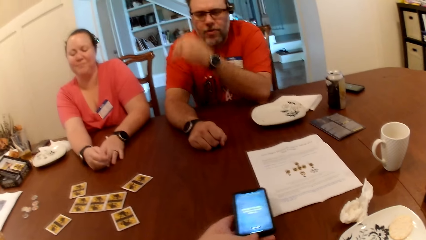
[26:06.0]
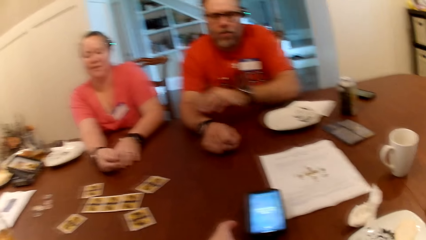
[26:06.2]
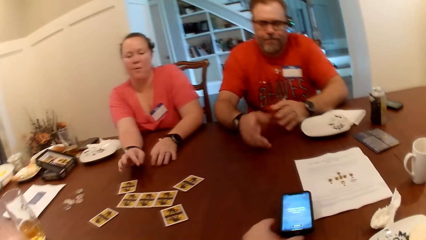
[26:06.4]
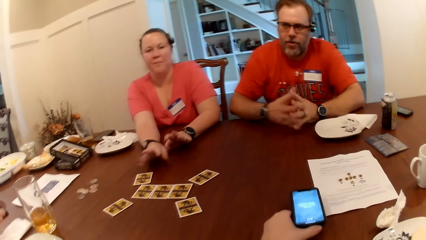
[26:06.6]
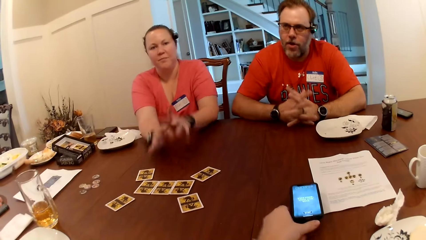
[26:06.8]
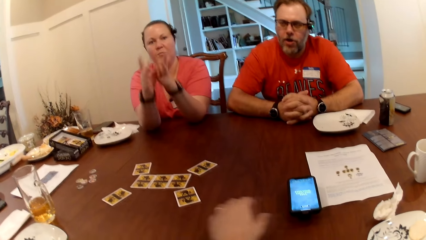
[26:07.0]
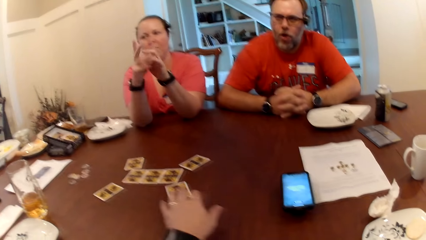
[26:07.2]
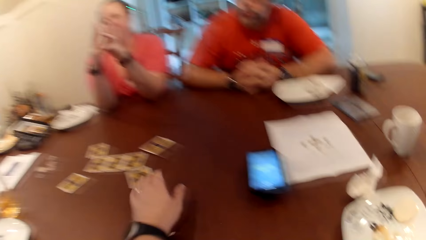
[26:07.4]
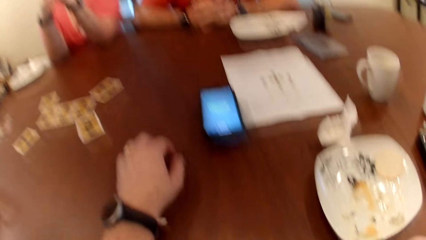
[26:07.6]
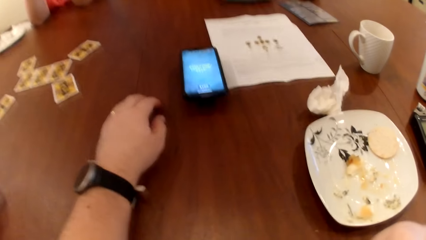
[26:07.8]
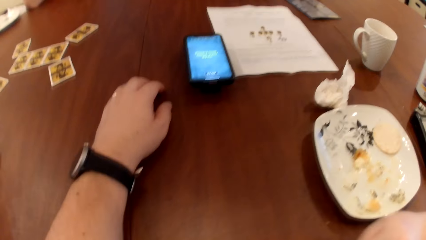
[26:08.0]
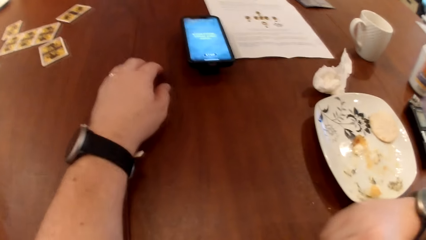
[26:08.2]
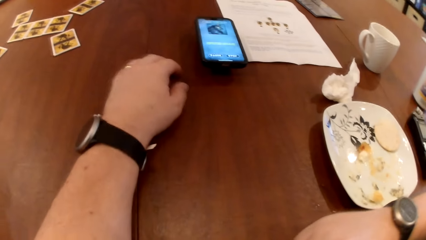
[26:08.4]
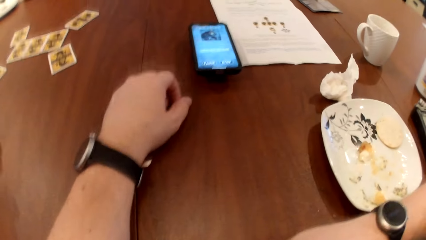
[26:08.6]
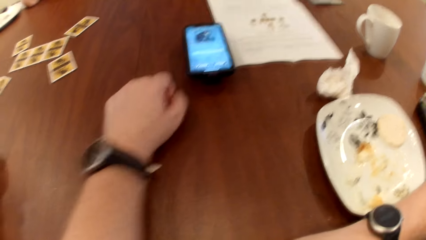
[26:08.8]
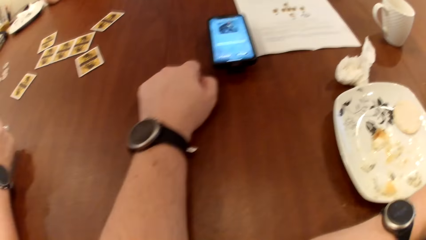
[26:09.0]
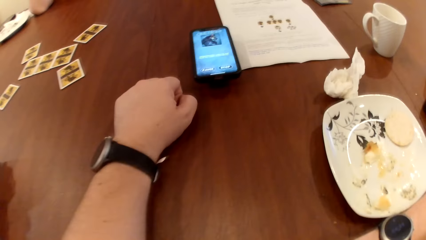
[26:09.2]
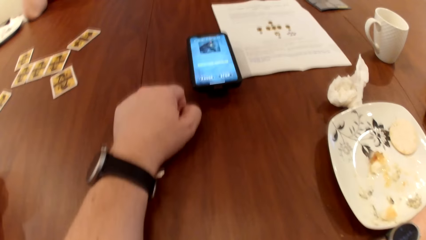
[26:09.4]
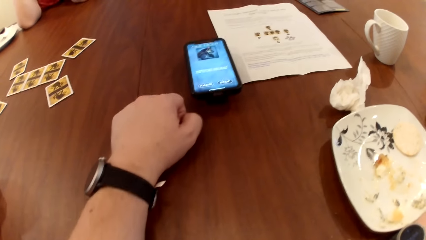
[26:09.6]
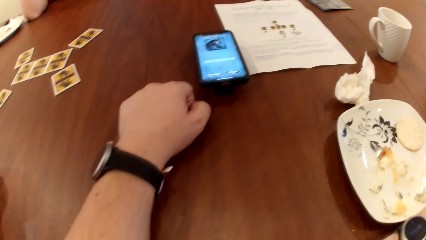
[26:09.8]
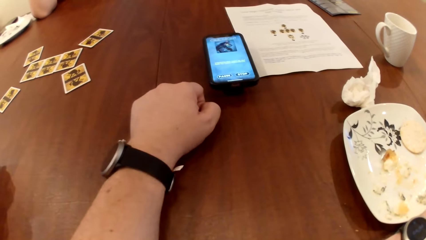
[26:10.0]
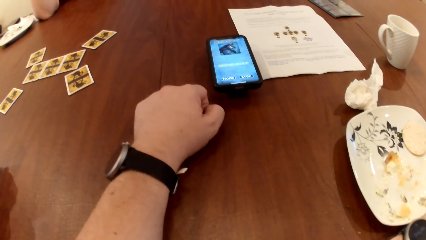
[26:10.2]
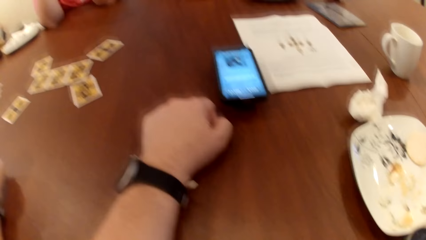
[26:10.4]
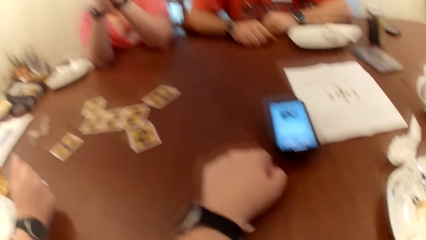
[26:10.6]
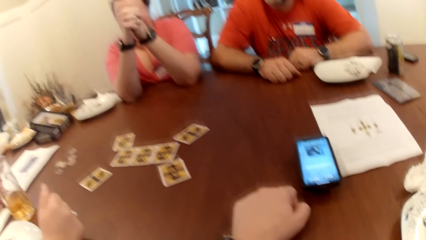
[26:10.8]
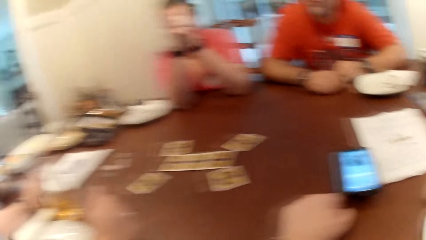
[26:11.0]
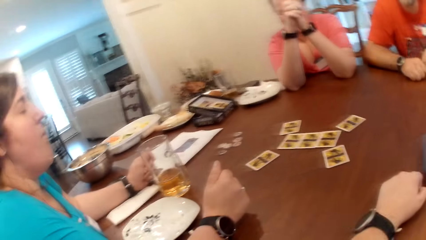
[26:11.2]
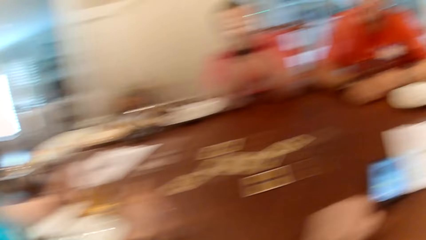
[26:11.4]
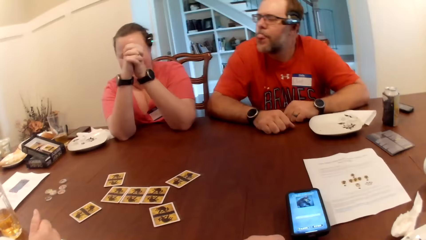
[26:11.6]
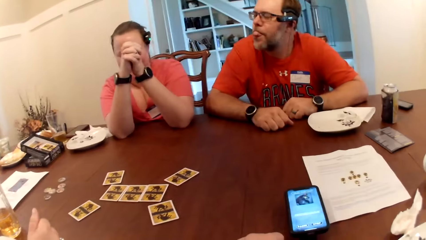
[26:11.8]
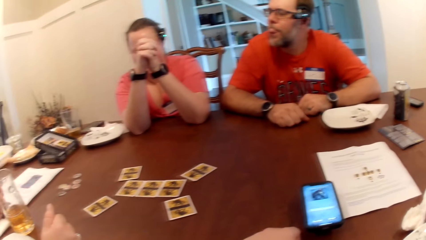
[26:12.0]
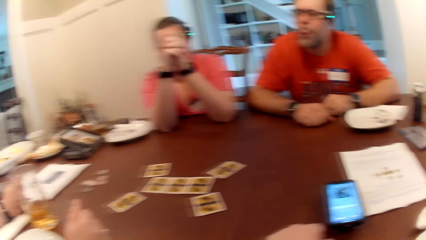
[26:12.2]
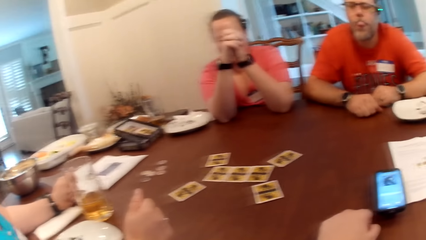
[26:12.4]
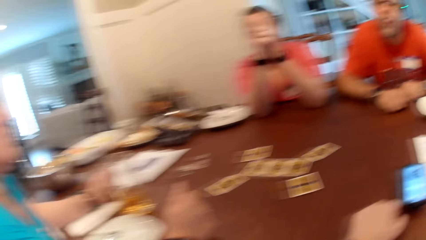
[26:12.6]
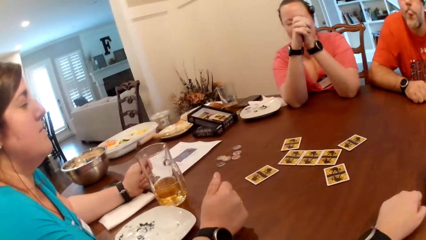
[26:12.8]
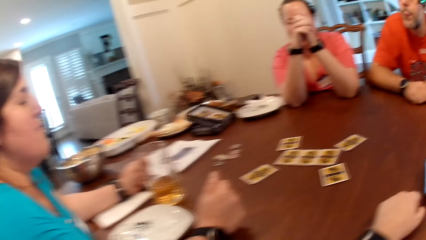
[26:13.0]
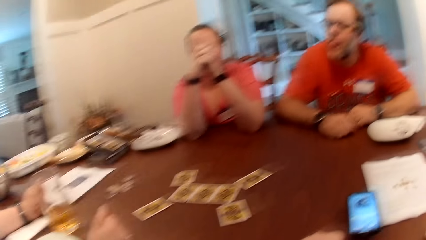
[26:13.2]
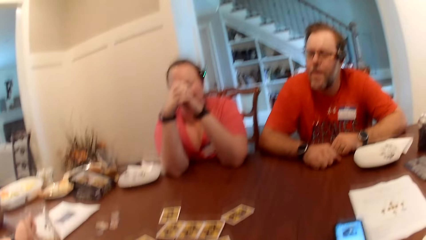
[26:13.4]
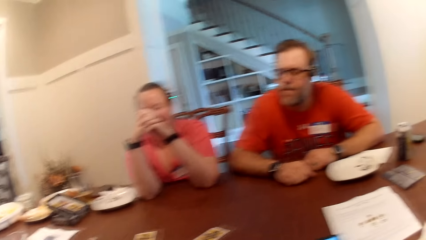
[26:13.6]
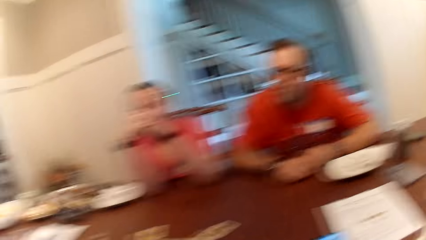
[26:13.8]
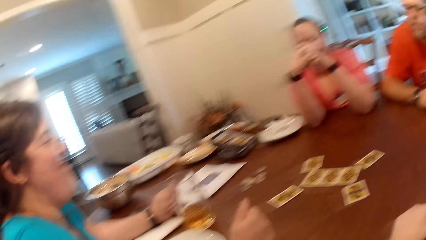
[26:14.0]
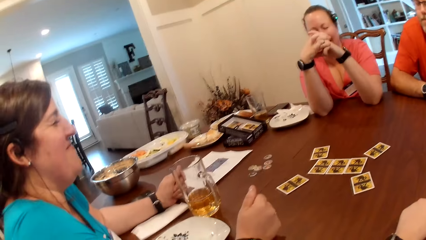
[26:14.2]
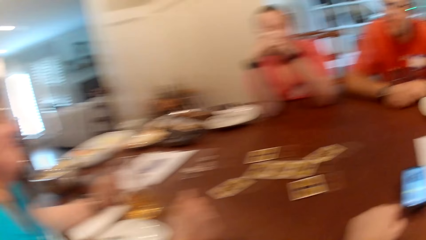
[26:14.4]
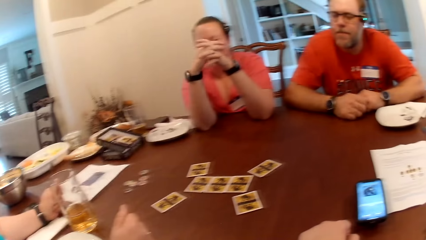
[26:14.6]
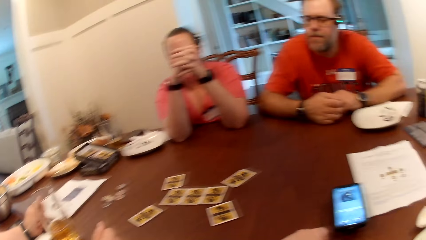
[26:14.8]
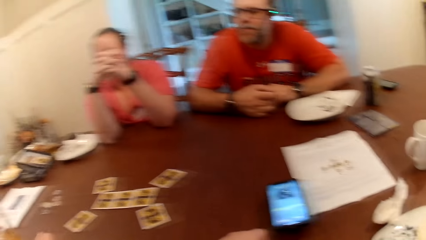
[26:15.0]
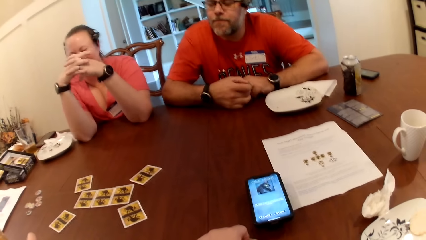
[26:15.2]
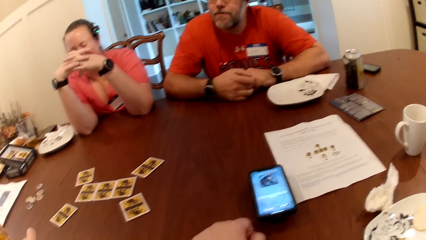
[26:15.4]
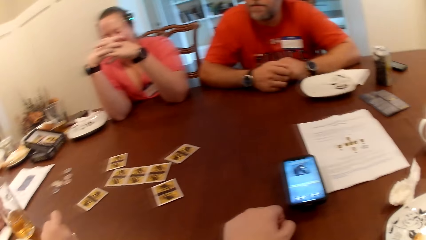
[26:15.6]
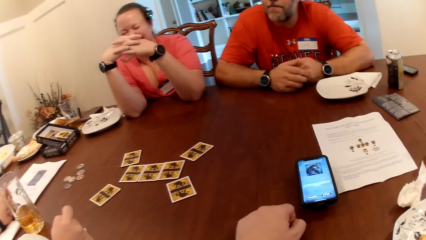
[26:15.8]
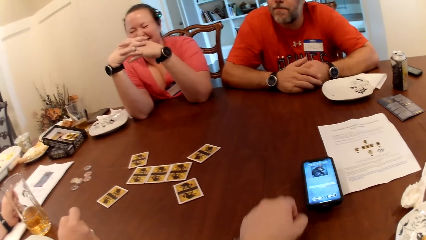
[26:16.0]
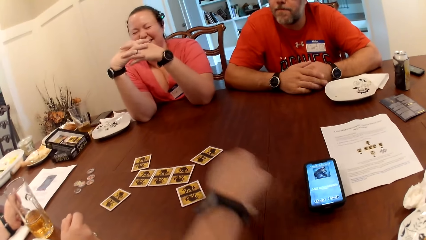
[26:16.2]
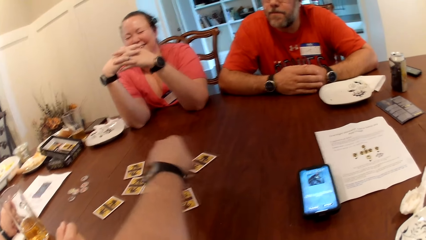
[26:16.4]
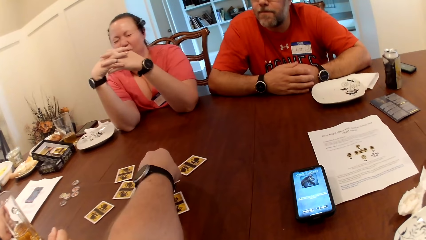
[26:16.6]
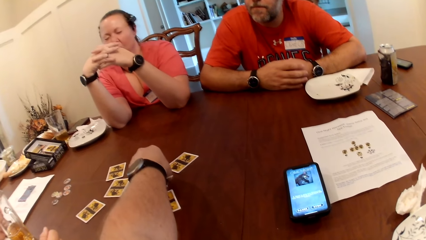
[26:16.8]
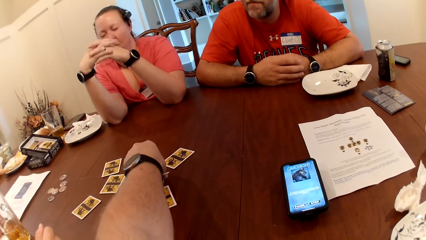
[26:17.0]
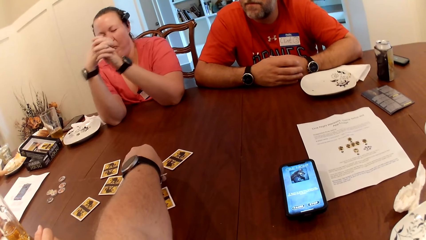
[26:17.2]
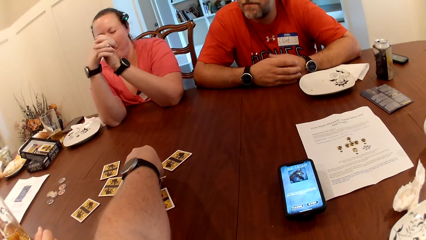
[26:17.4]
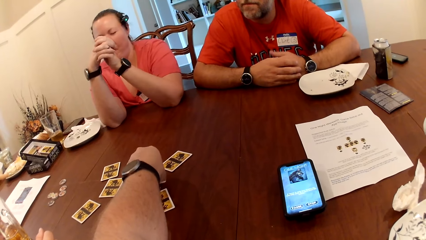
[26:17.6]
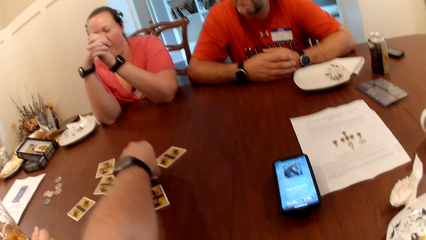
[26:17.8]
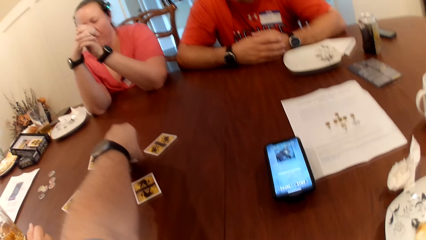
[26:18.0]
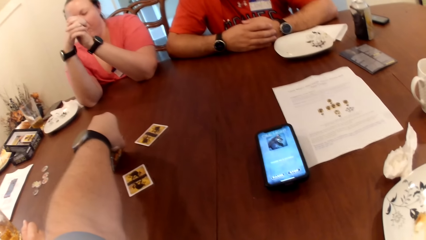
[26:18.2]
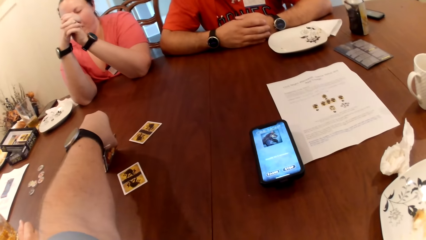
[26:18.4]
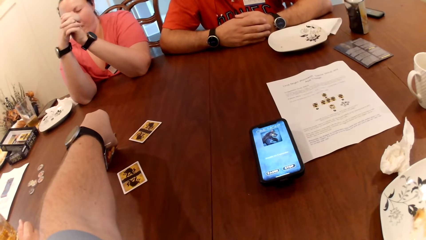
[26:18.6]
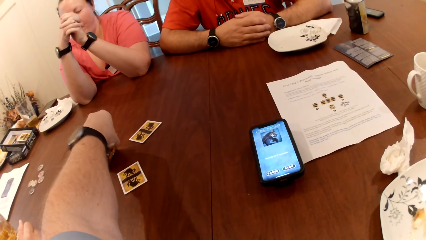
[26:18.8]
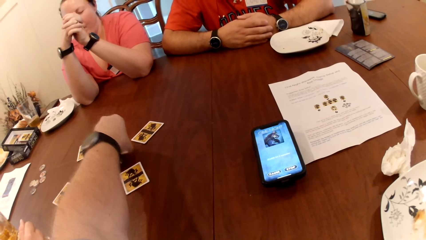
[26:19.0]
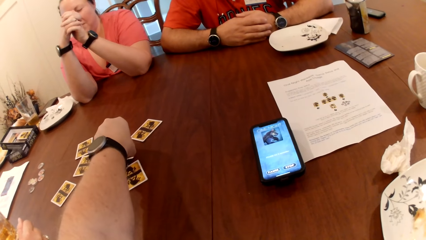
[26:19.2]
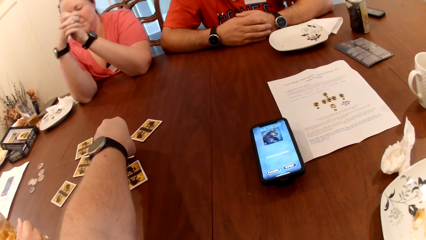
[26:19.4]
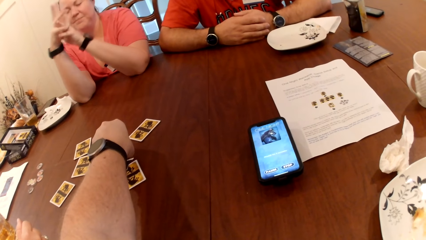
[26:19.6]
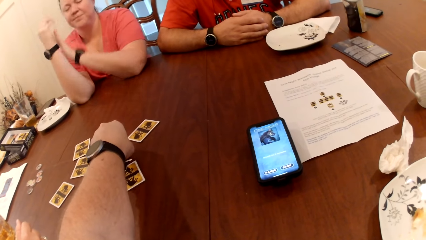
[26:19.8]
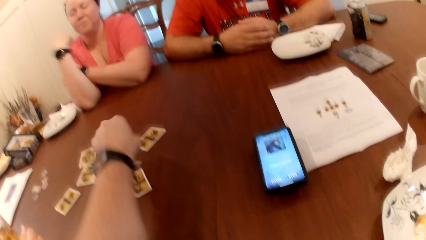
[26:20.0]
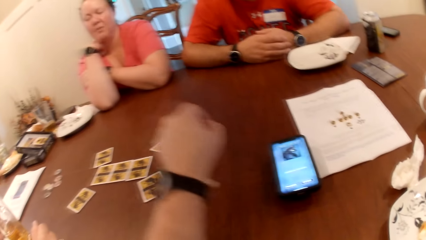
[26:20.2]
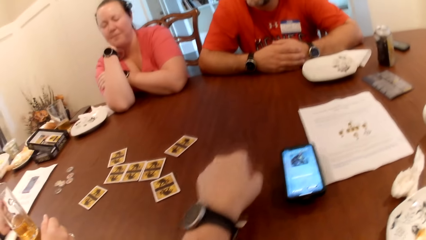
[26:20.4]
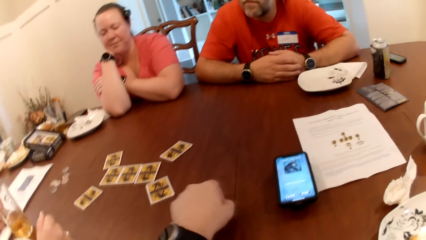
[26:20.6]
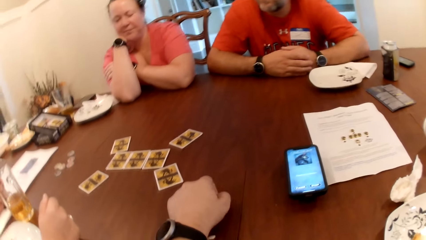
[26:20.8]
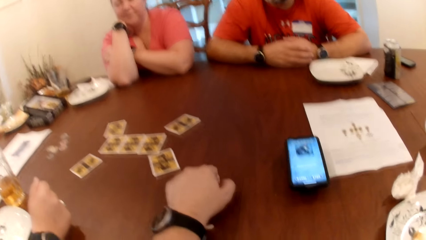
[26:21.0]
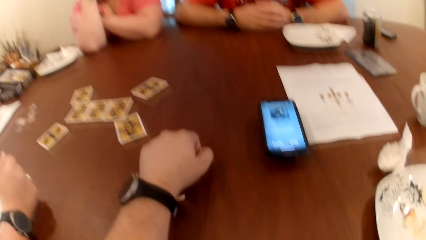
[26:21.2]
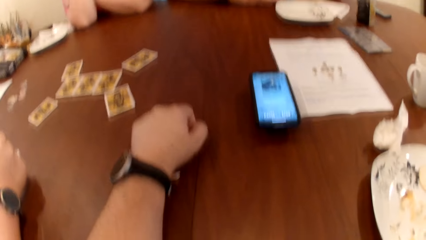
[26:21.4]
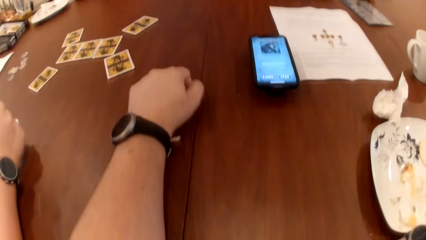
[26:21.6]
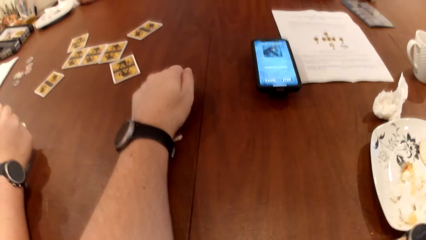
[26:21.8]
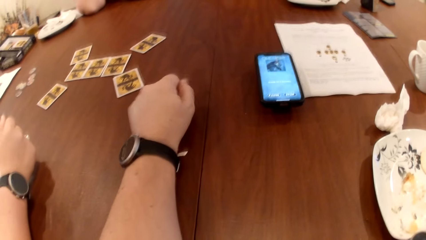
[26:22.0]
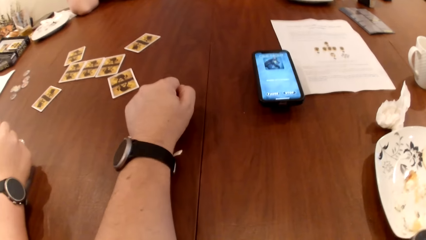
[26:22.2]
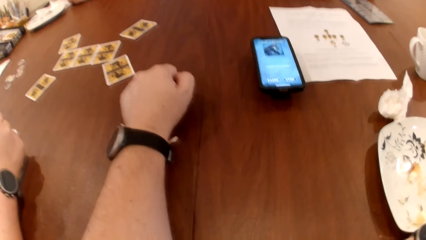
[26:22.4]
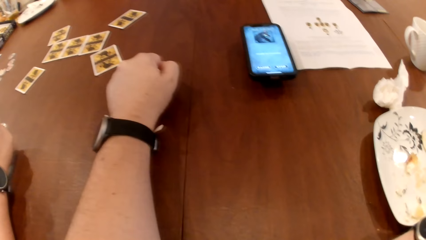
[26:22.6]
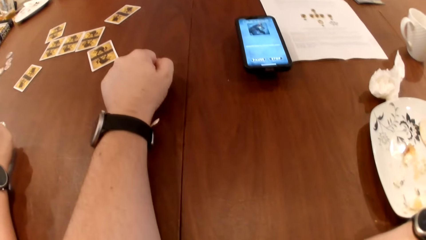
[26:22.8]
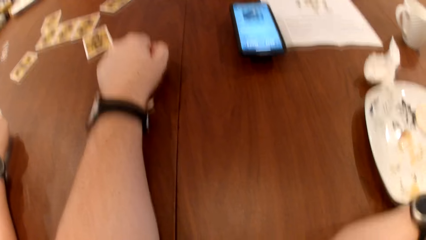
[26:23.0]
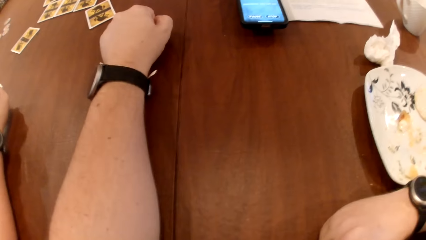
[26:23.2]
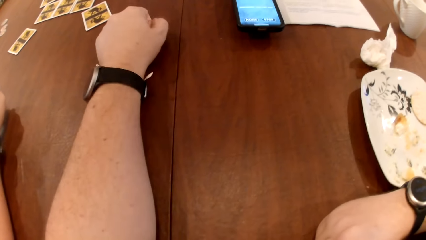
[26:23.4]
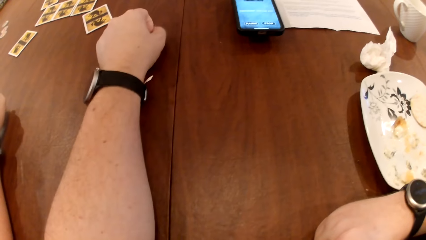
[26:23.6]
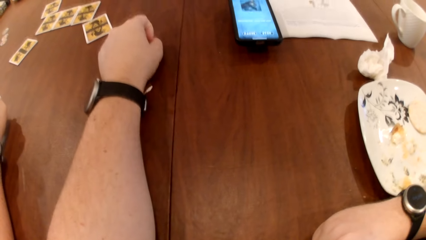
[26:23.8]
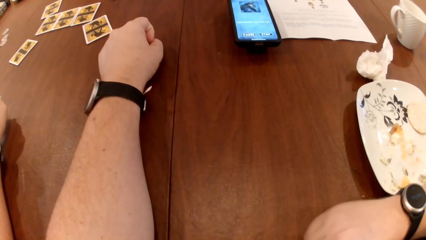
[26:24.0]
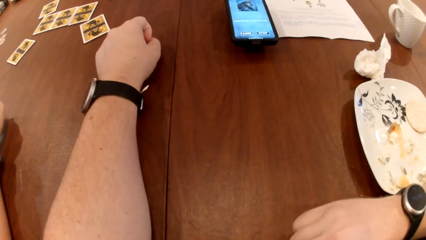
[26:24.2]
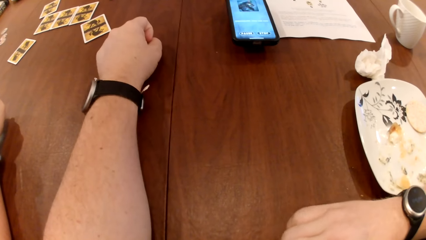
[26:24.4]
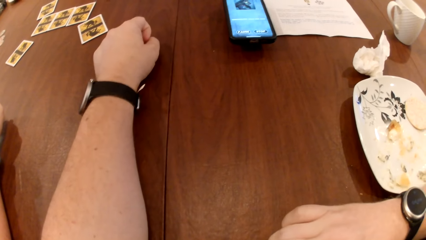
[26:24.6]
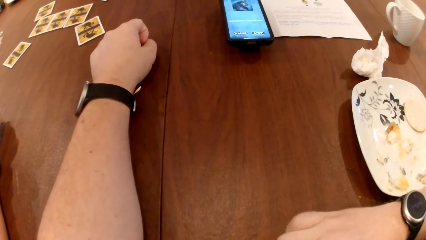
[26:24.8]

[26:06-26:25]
The camera wearer drops the phone on the table with his left hand. He touches a card on the table with his left hand. He adjusts the card on the table with his left hand. He picks up the card from the table.
